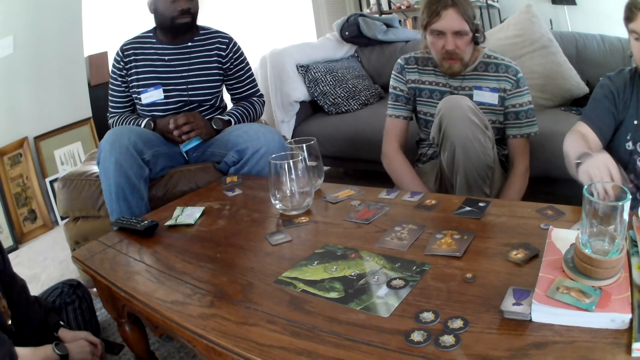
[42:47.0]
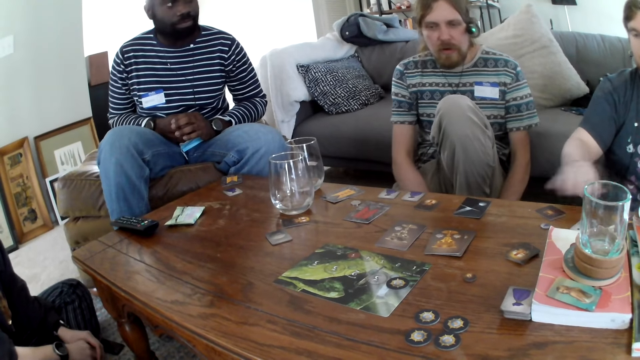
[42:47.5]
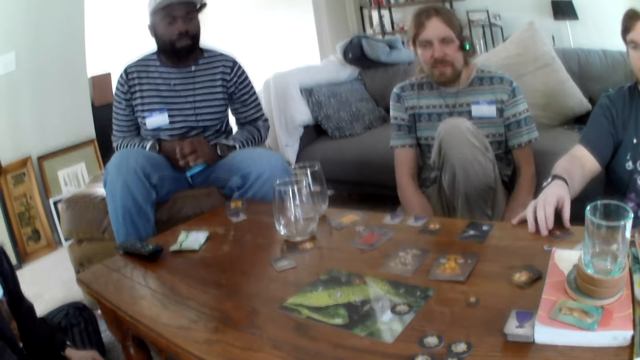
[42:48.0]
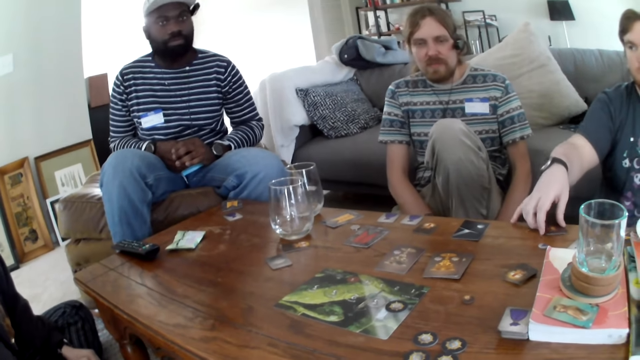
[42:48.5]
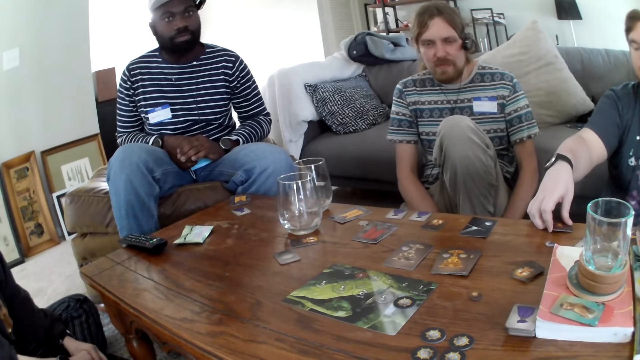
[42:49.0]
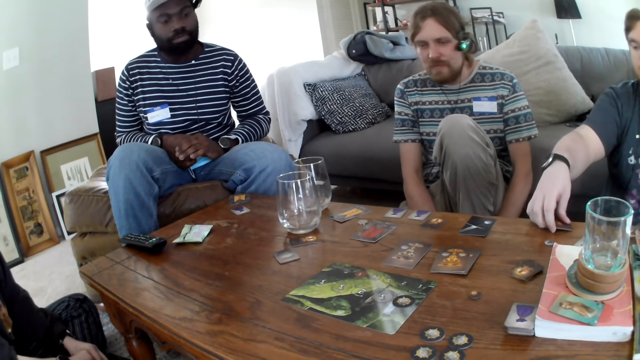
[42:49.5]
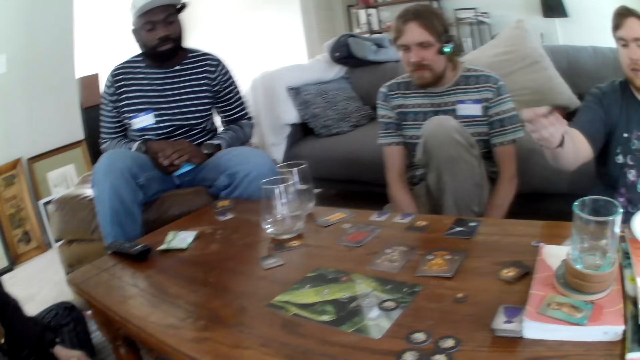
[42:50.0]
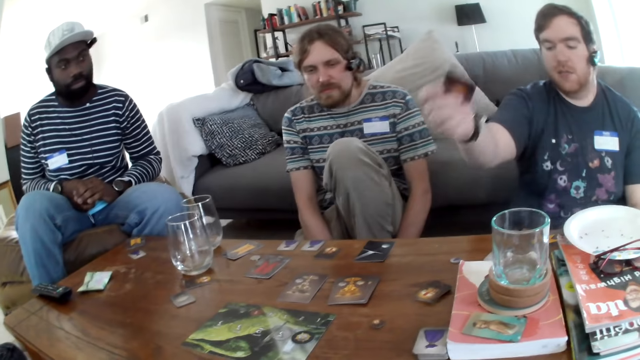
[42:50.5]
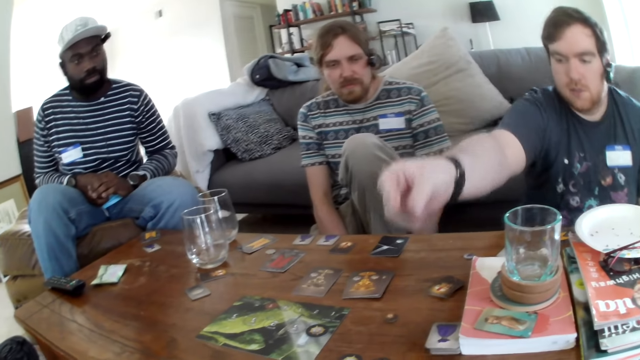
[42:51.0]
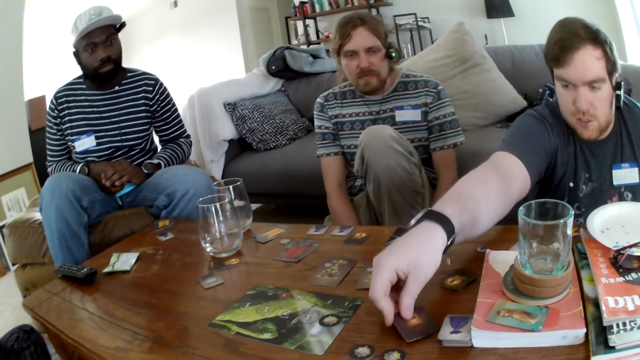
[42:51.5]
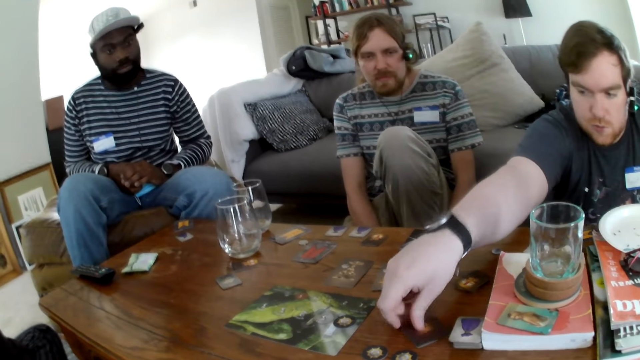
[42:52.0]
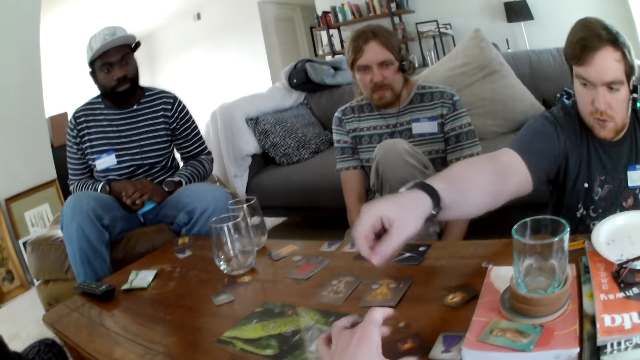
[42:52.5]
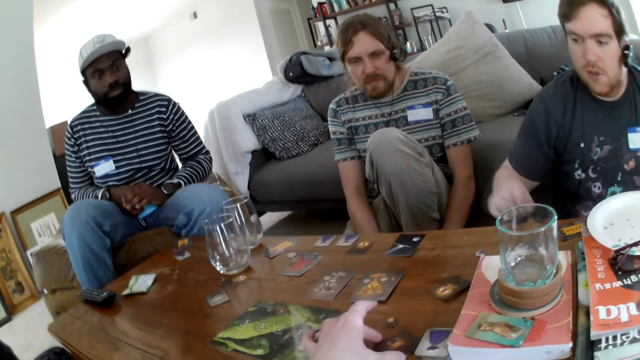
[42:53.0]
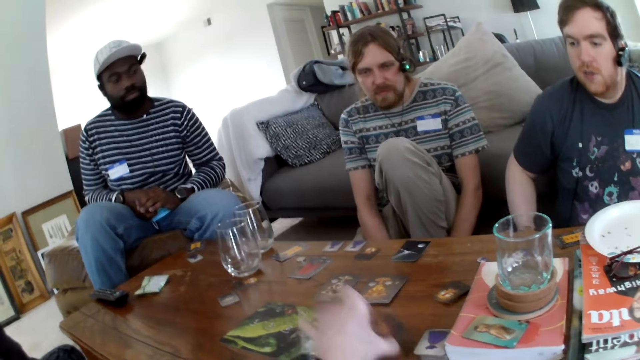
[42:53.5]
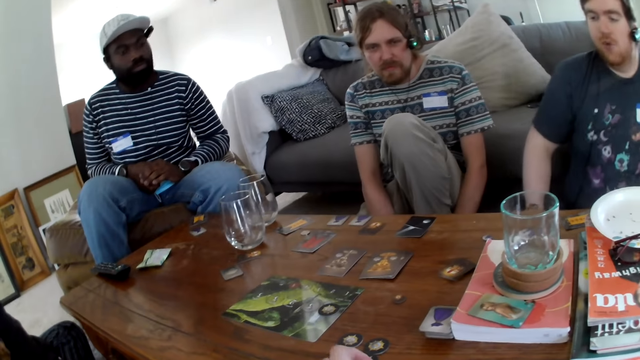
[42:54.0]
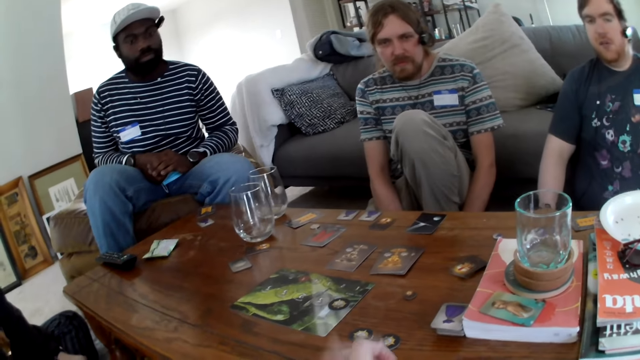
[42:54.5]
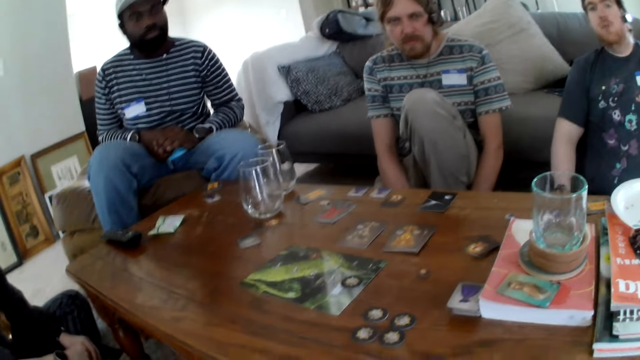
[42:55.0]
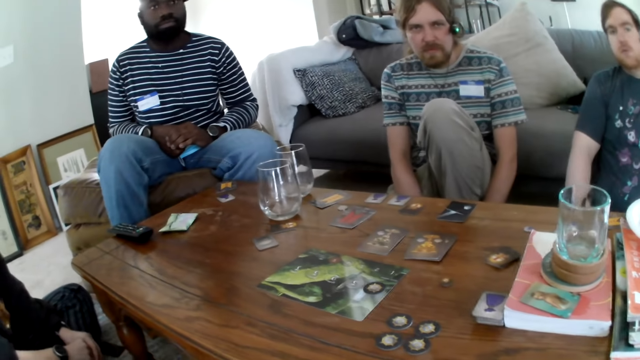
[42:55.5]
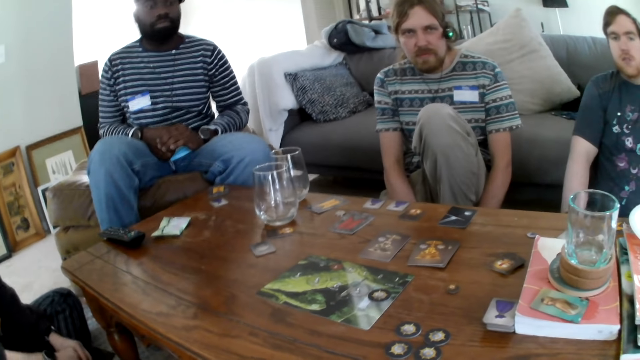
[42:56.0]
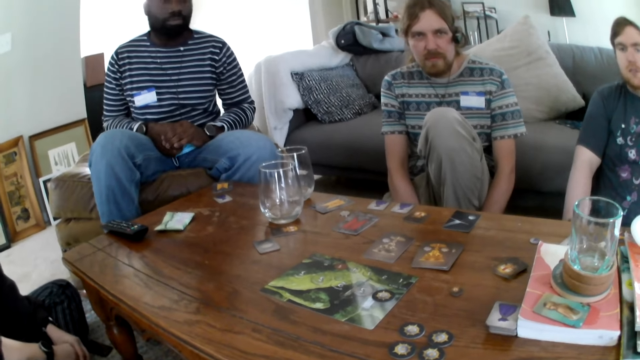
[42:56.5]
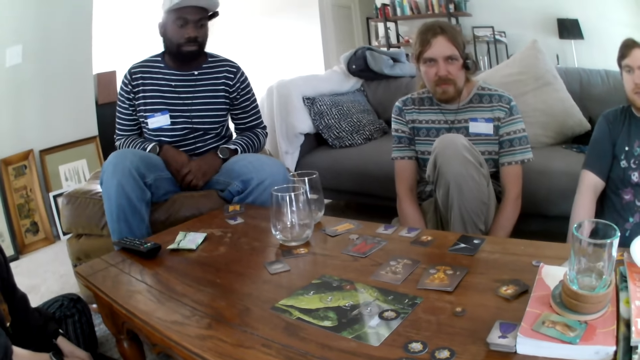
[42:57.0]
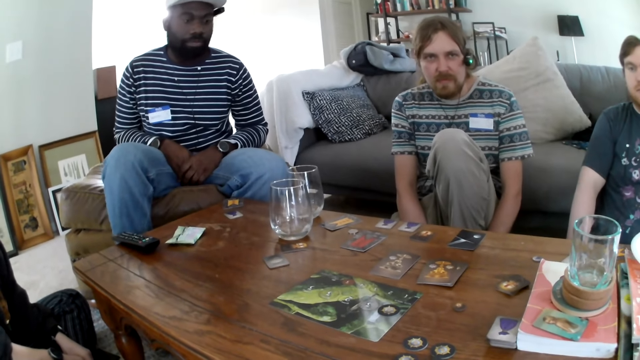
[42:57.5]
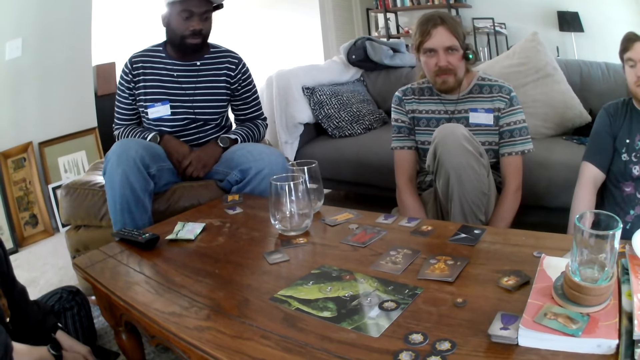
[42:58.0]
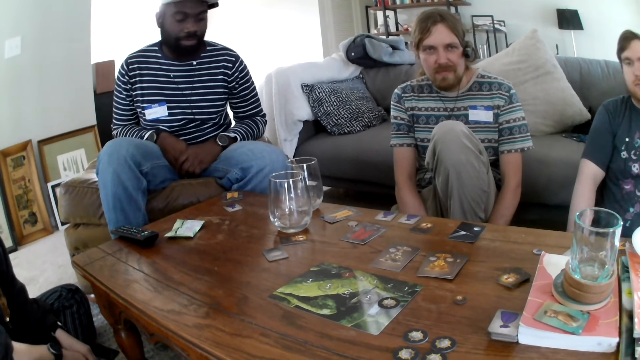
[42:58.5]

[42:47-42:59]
The camera wearer picks the cards. A person talks. The camera wearer talks. Another person talks. The first person picks the card game. A man puts the card down. The other person picks the card game. The camera wearer picks the card. The other person picks the card game.

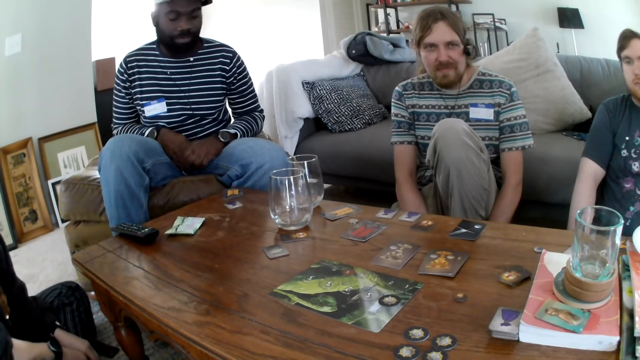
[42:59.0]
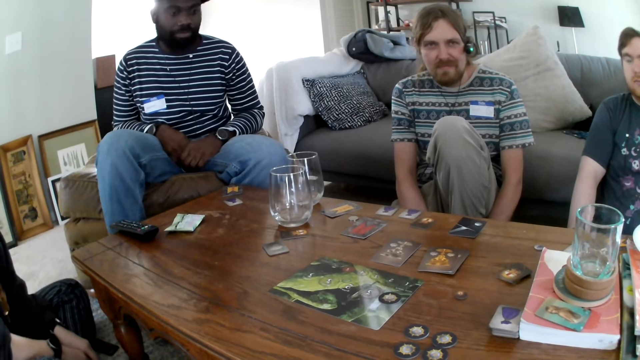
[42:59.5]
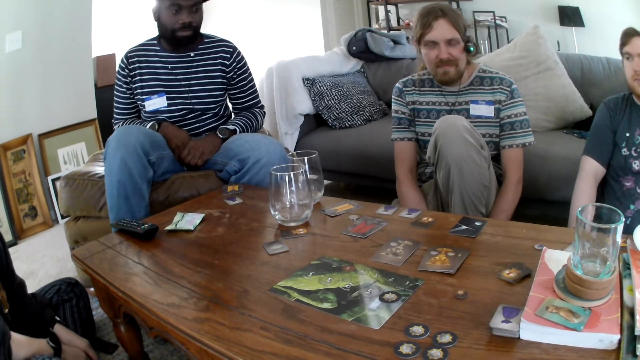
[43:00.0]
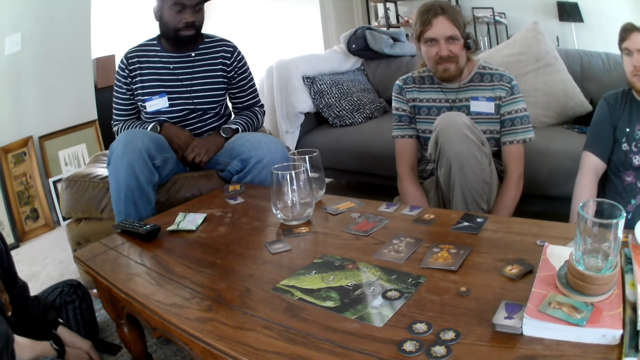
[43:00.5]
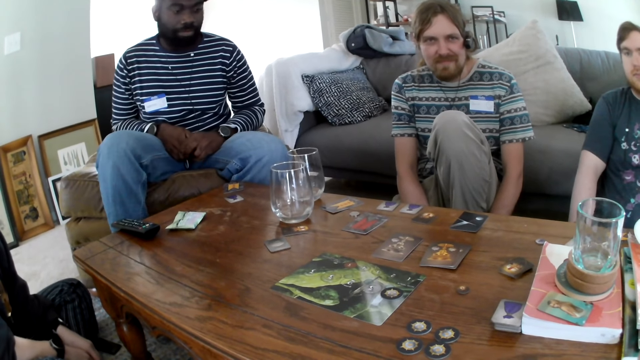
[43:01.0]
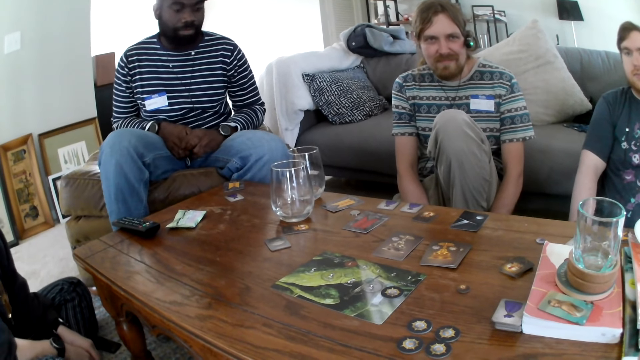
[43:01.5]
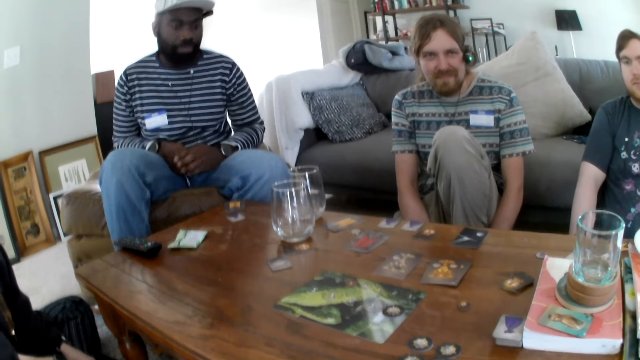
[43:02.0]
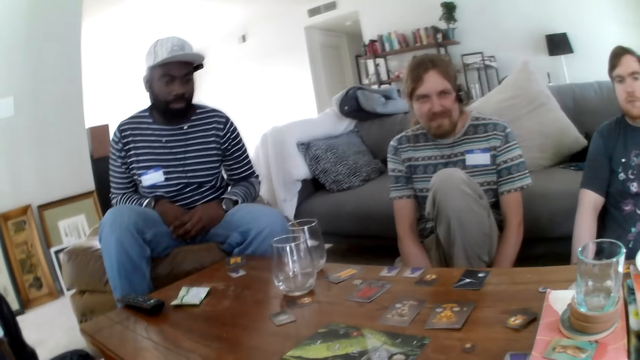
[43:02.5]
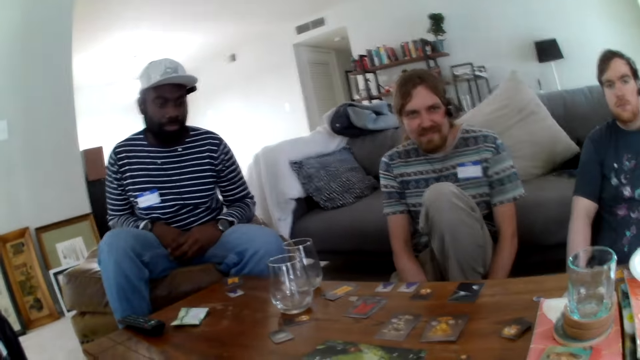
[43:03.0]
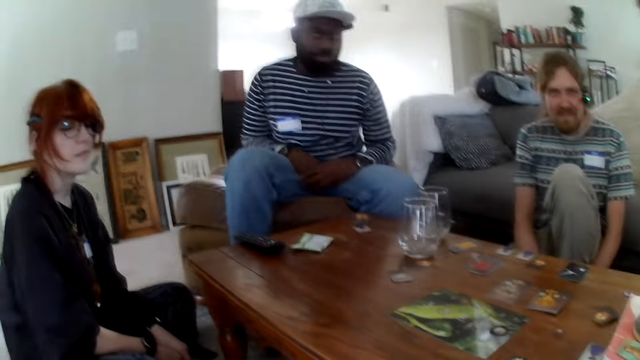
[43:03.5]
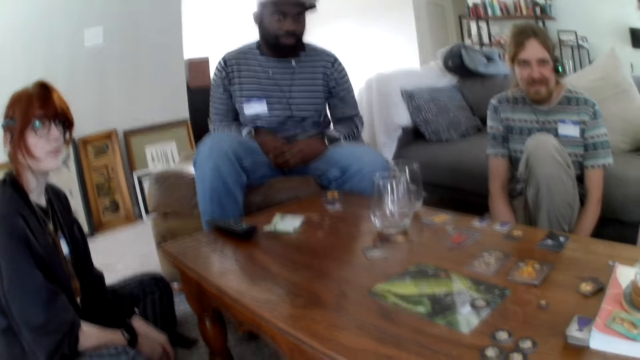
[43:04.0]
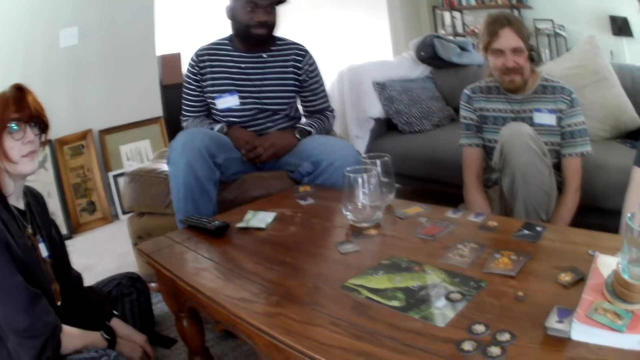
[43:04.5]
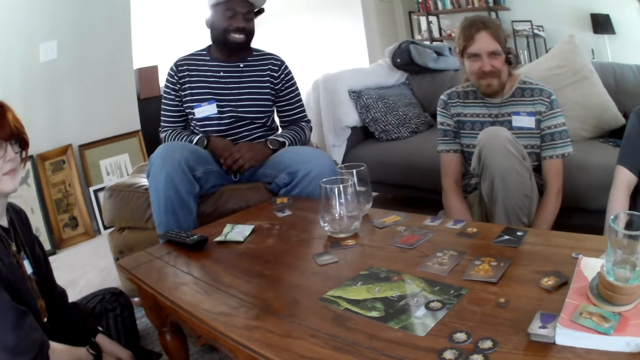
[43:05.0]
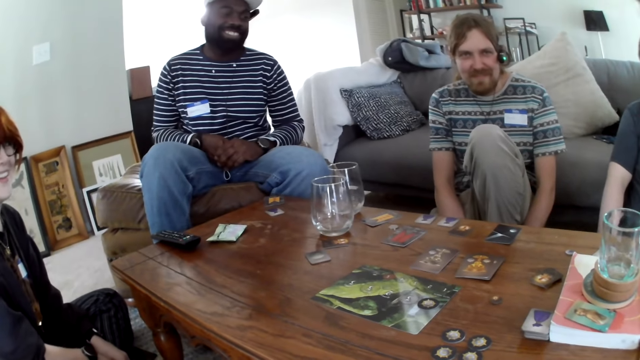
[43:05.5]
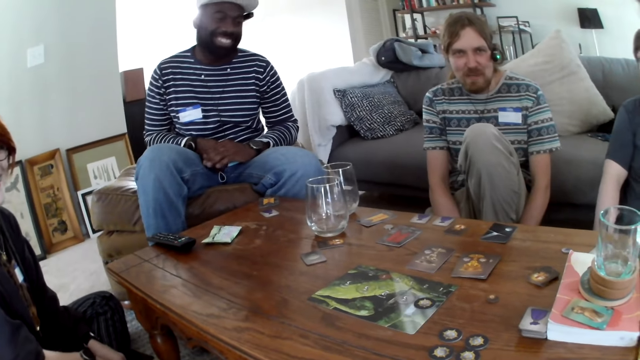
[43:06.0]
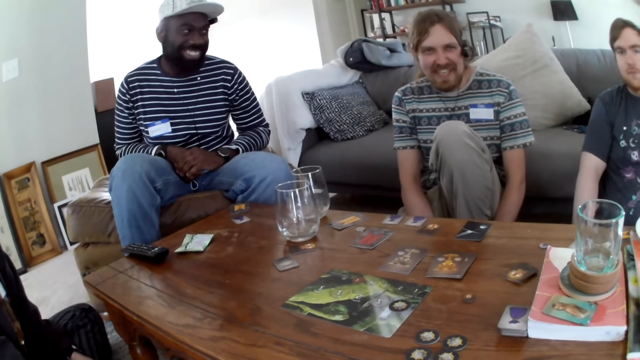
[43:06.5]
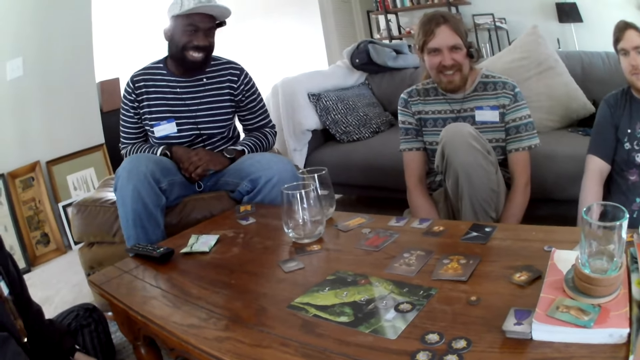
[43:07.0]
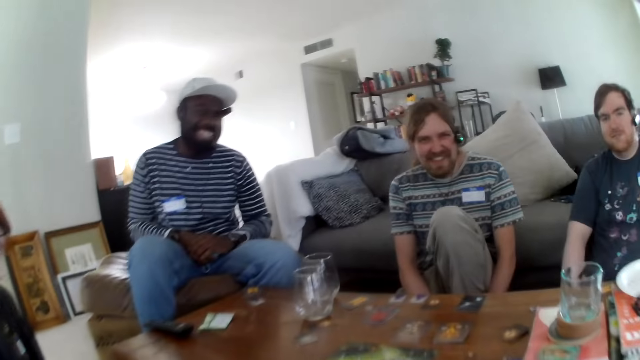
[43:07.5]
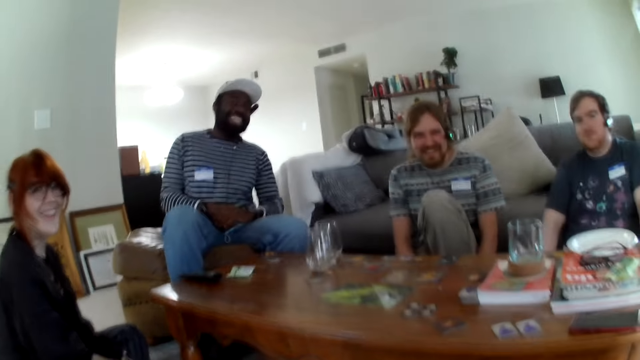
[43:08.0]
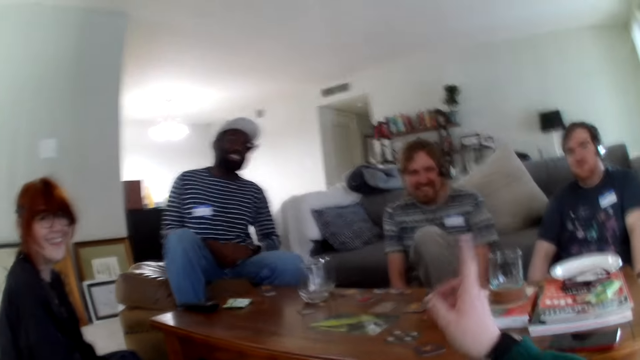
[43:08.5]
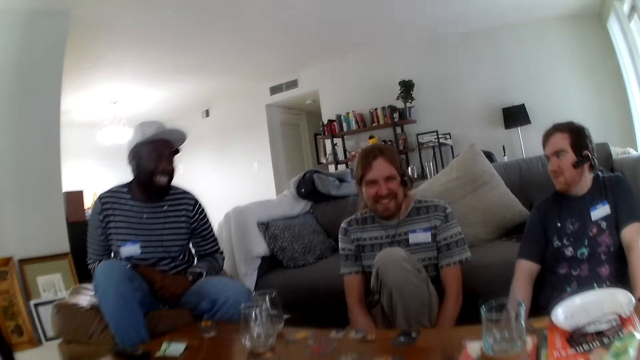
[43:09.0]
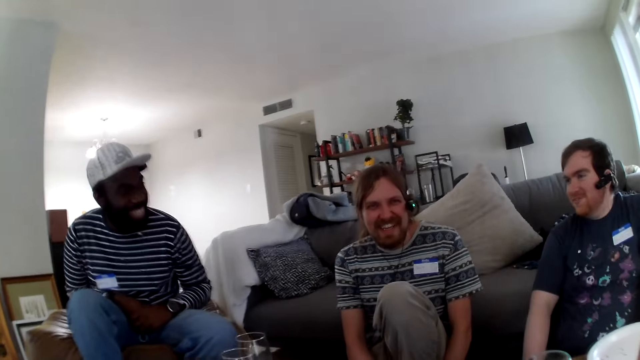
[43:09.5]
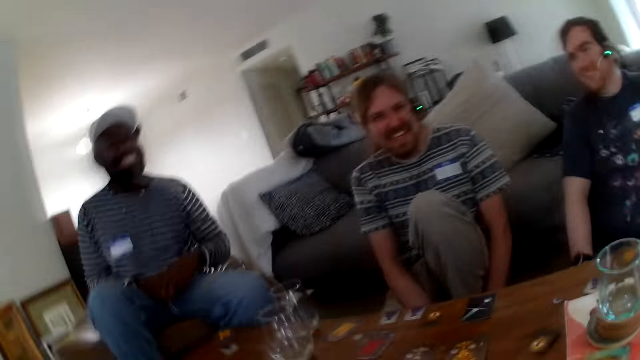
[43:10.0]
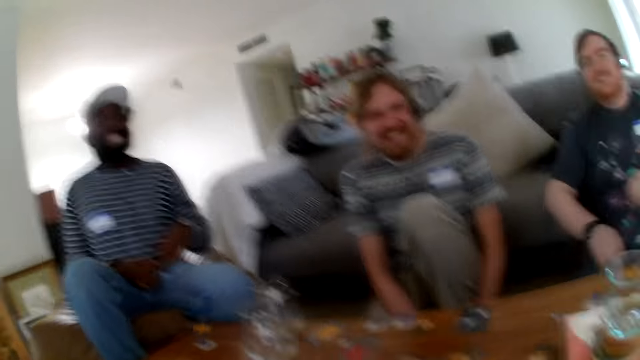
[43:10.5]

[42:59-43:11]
The camera wearer picks the card game. A person laughs. The camera wearer points at a man and talks. The person laughs. Another person laughs.
